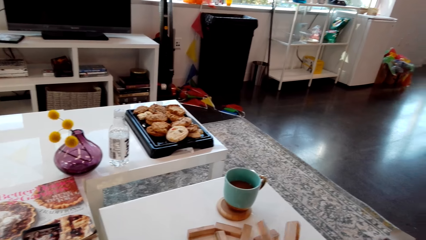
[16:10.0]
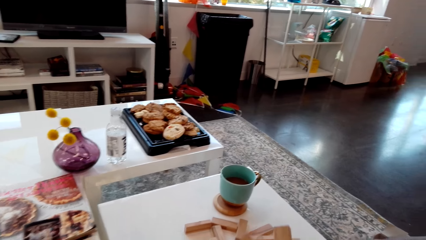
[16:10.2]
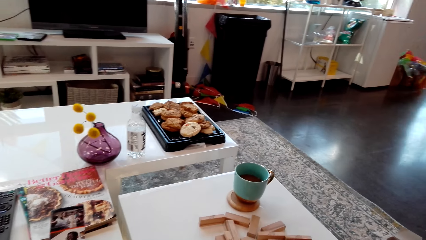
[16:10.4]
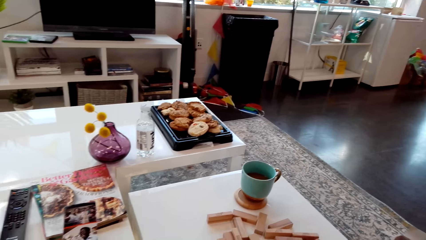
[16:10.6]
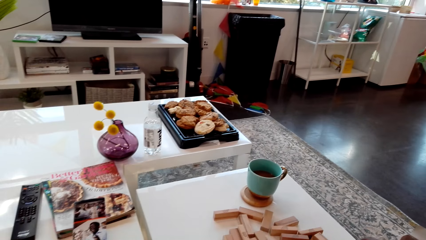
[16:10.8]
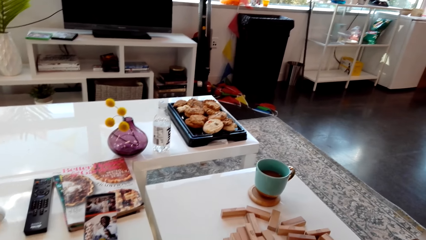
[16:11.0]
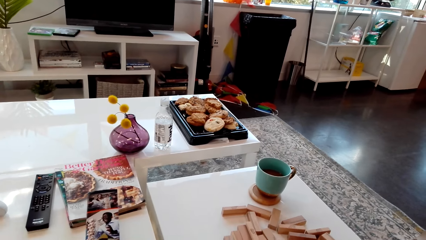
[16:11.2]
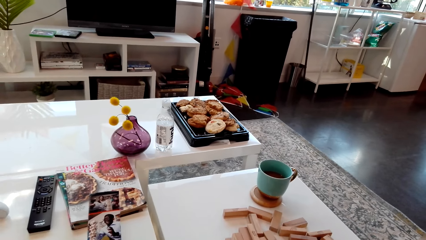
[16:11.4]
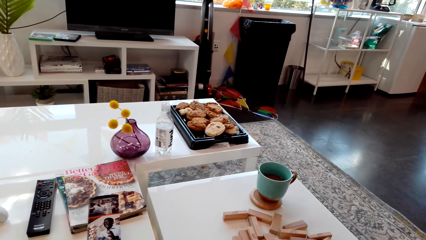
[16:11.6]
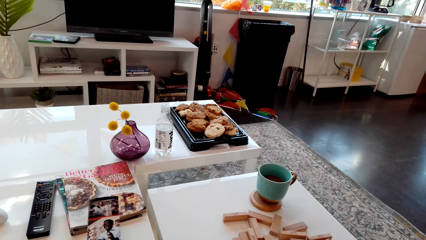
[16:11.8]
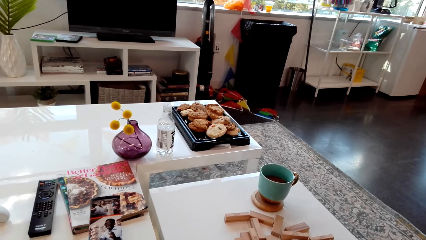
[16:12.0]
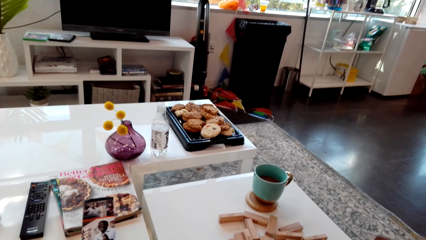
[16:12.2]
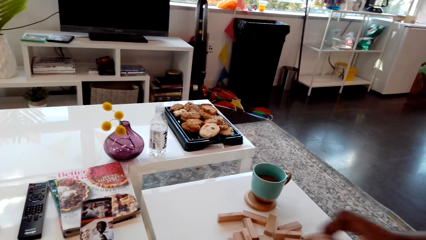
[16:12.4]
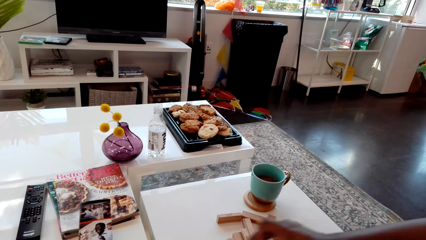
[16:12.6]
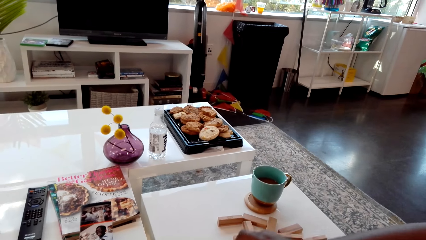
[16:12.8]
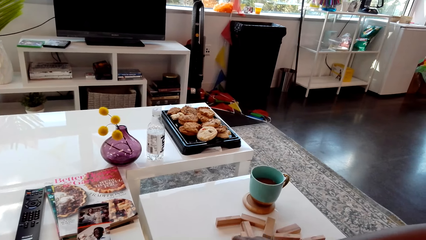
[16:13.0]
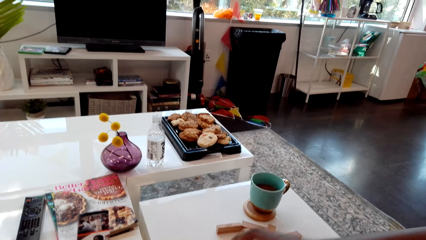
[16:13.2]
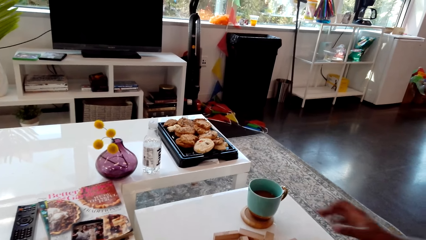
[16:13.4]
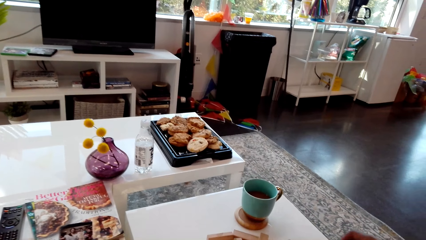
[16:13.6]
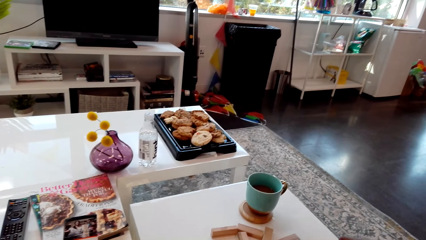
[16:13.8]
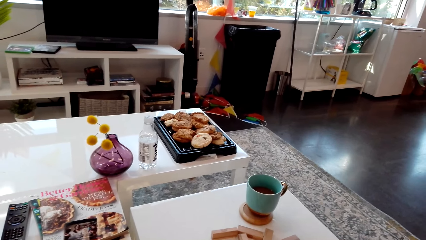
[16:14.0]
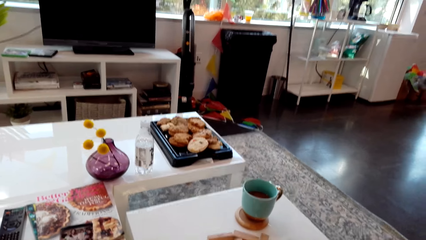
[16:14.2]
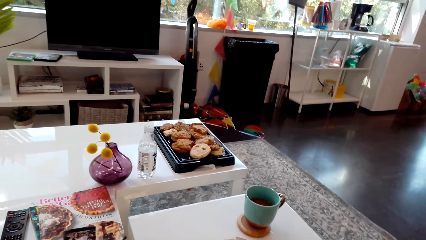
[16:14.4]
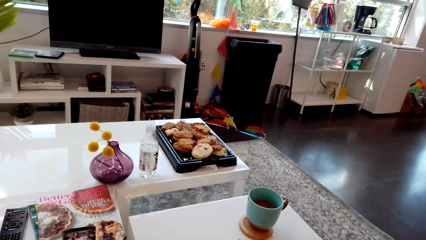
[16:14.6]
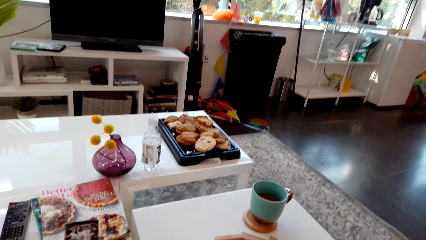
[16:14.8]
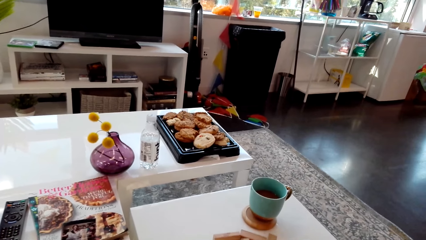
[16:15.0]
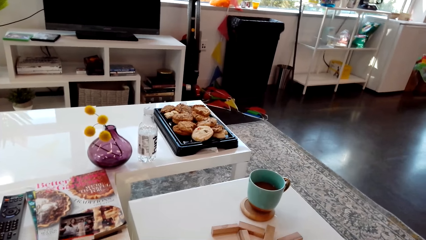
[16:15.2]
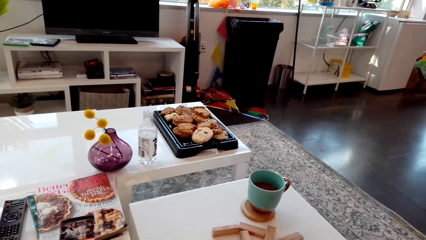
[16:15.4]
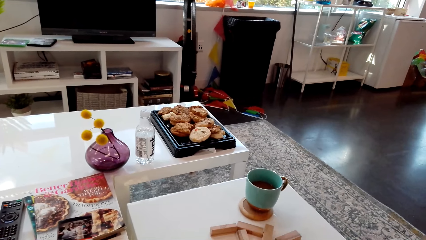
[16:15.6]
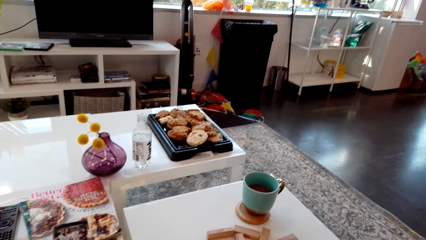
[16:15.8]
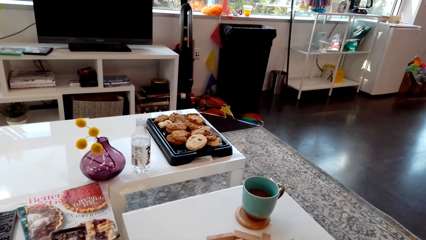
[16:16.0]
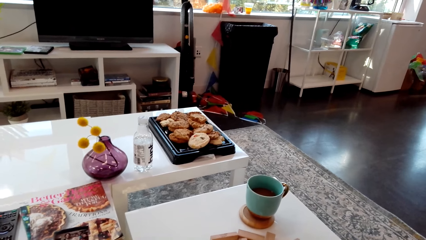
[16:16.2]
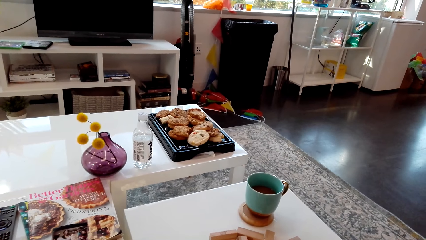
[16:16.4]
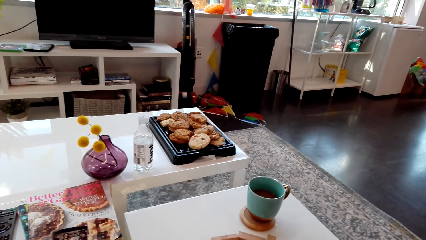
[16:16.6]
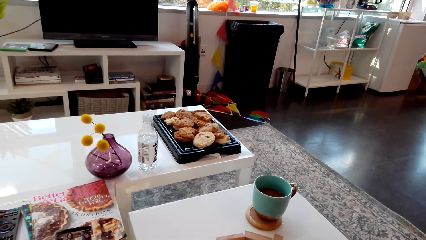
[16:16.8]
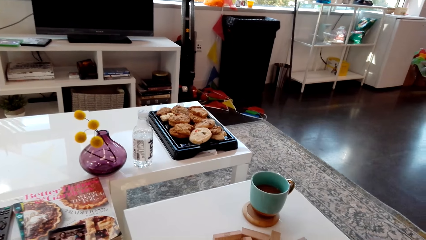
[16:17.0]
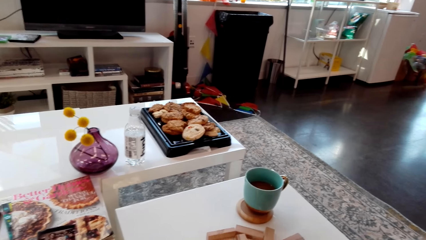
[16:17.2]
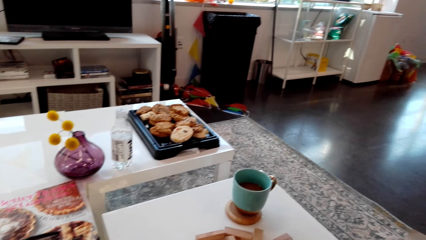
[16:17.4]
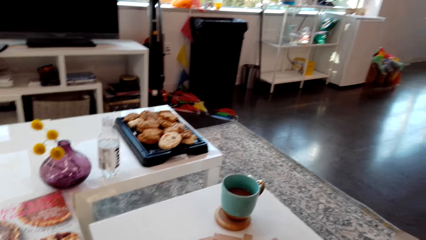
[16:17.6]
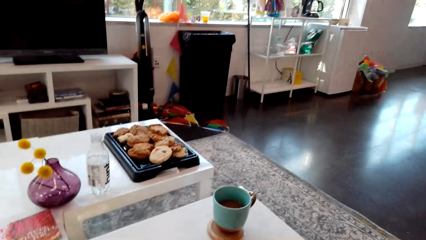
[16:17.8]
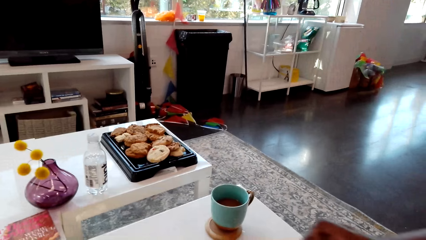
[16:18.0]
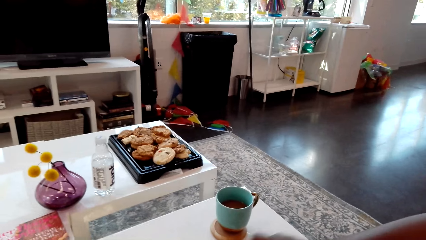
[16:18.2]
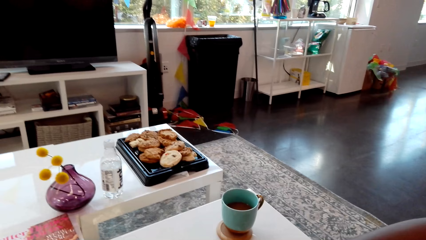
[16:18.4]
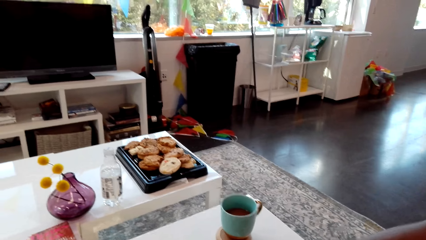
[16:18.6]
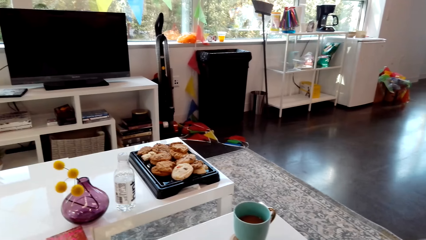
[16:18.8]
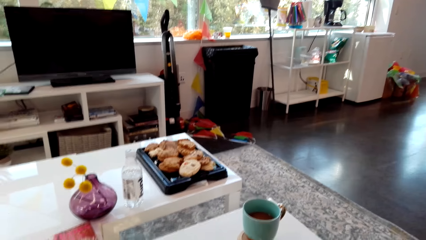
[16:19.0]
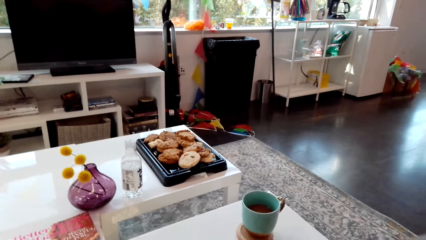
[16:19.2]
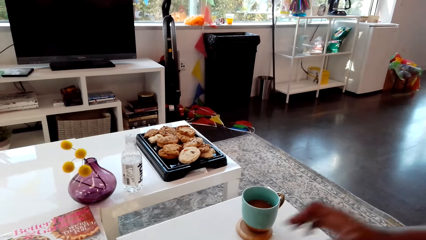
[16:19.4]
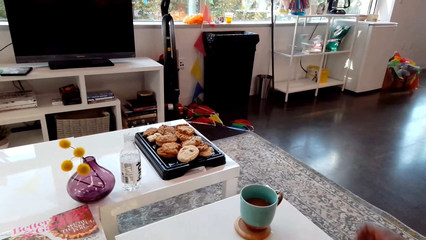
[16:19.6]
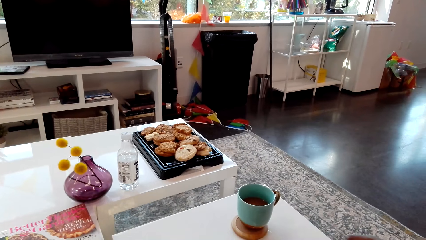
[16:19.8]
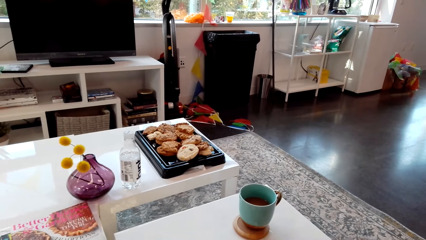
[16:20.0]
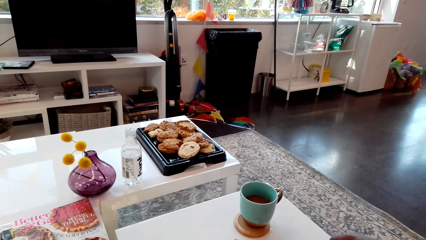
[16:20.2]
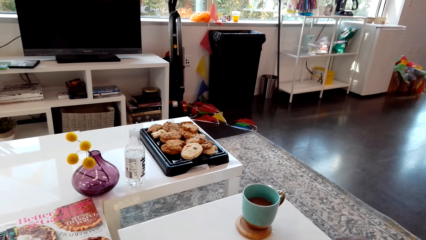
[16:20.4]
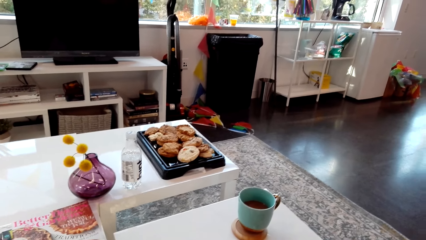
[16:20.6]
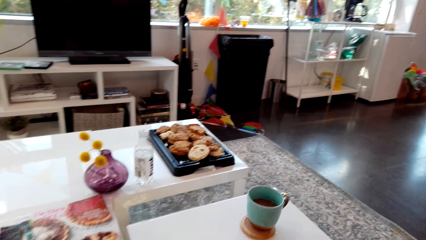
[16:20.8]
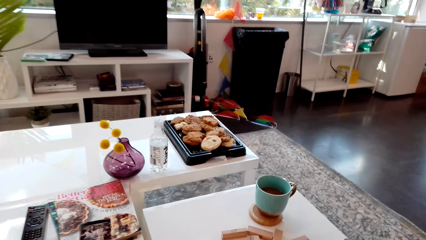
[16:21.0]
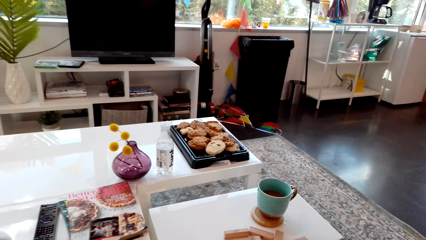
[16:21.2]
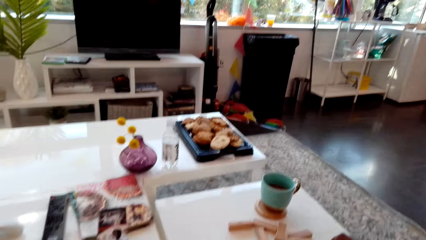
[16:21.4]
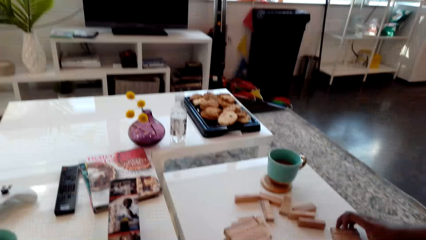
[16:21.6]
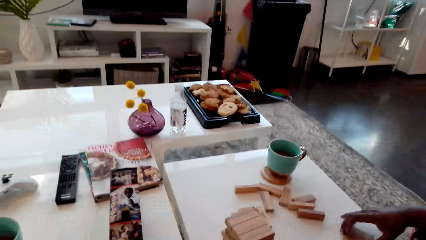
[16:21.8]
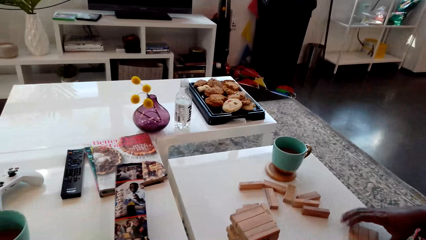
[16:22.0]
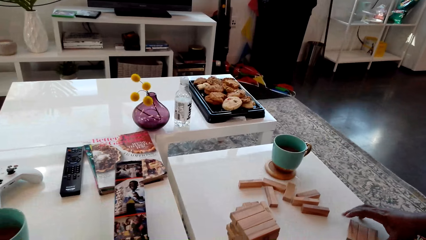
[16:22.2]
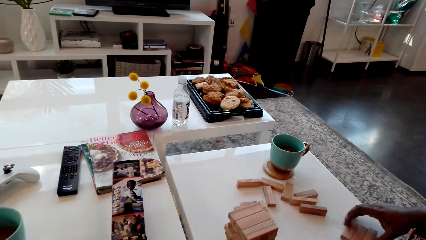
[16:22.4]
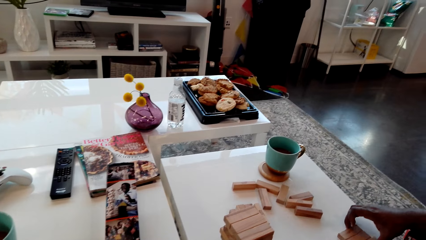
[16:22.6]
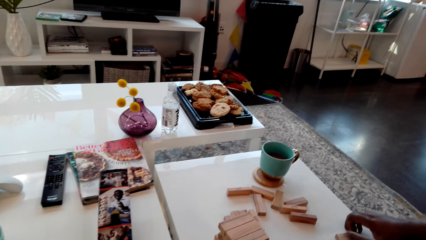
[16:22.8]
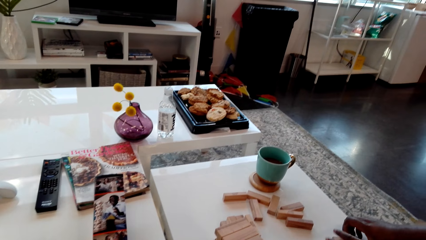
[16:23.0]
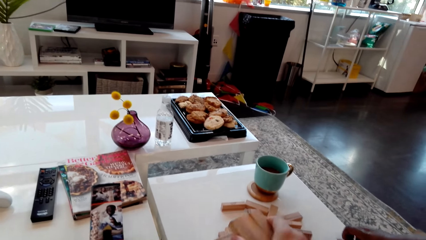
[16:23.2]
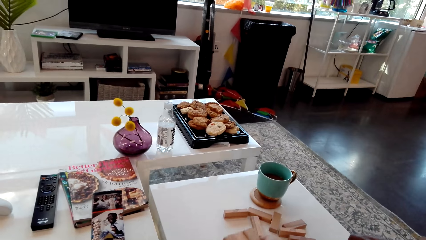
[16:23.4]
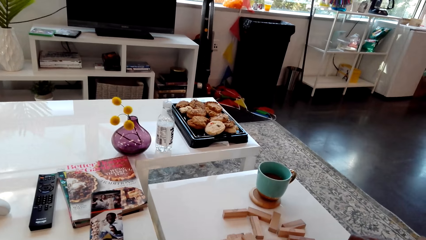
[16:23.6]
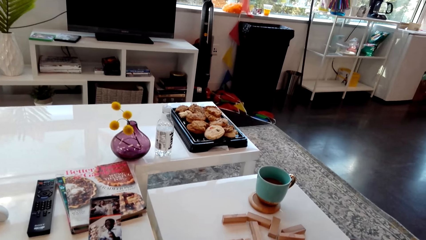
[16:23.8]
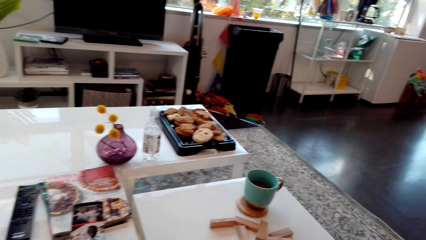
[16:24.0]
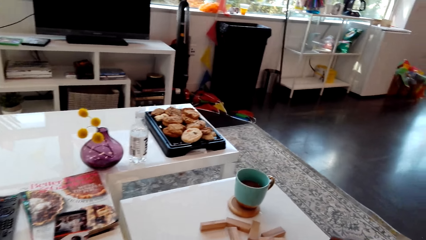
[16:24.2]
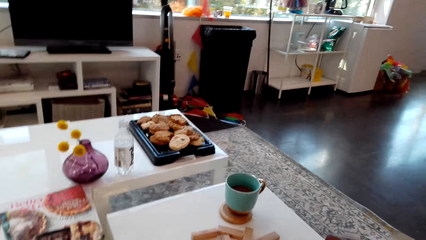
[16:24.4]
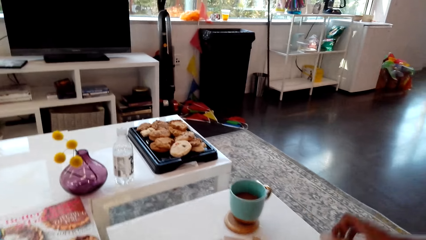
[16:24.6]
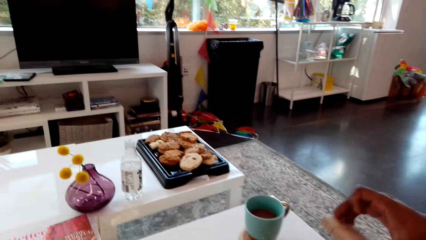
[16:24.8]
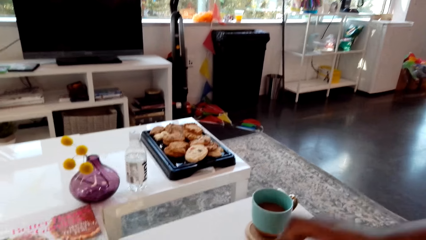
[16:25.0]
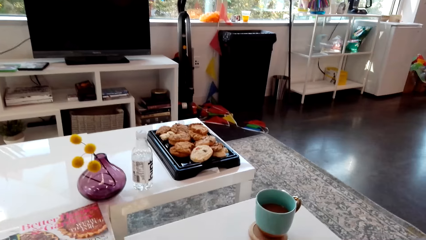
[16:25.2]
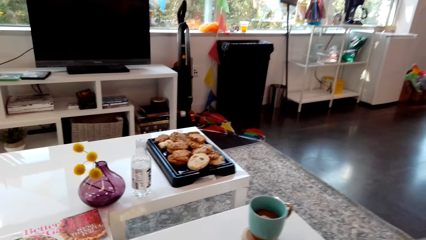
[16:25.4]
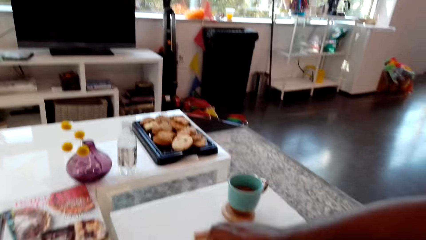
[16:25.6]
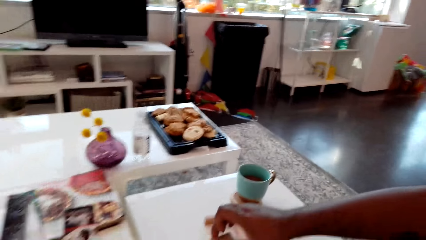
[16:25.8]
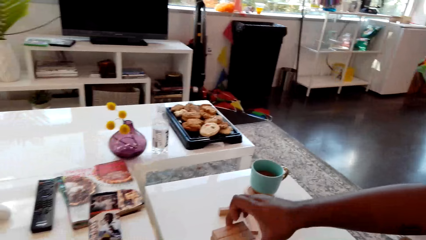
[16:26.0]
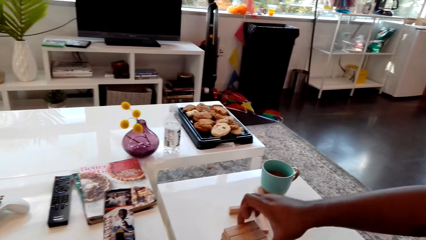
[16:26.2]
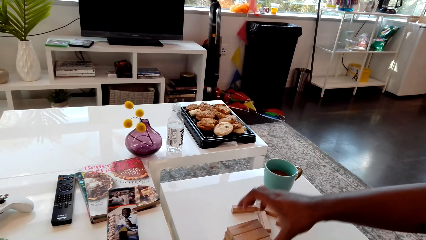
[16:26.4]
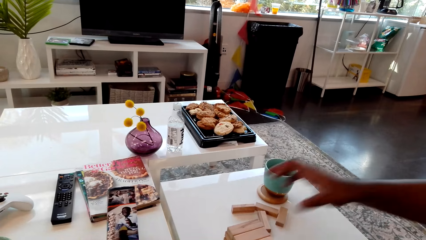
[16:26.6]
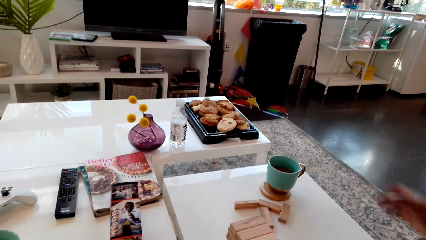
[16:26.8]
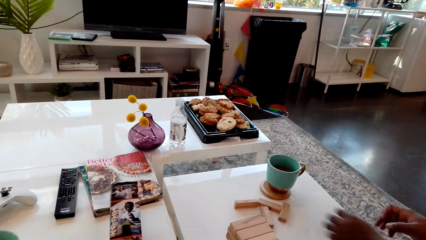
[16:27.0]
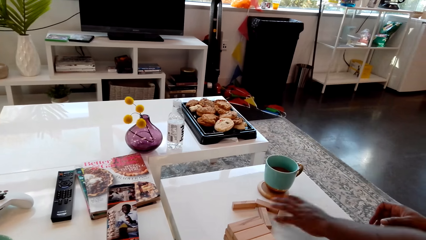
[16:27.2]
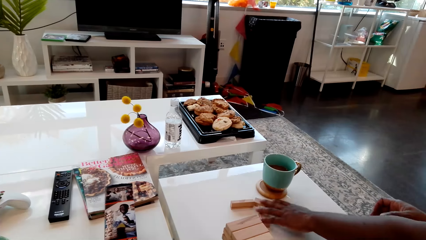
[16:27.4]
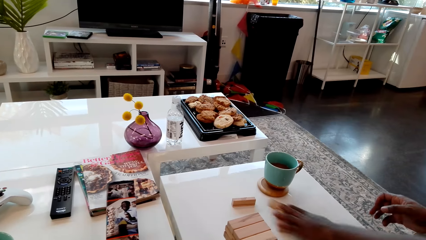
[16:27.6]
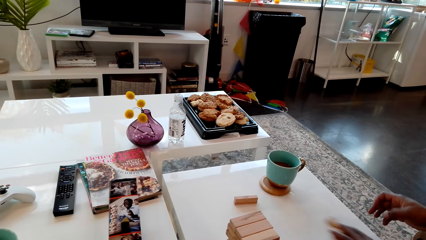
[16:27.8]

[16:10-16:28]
The camera wearer holds the giant tumbling block on the table. The man arranges the block of wood on the table.
